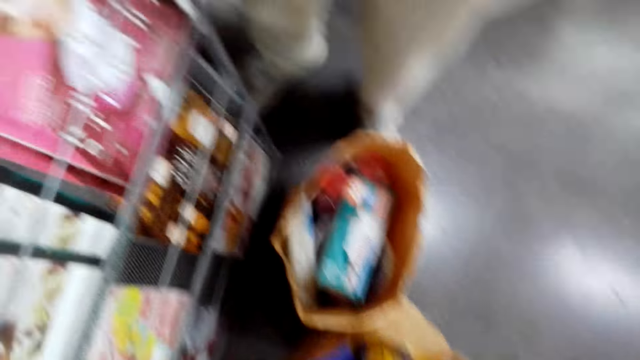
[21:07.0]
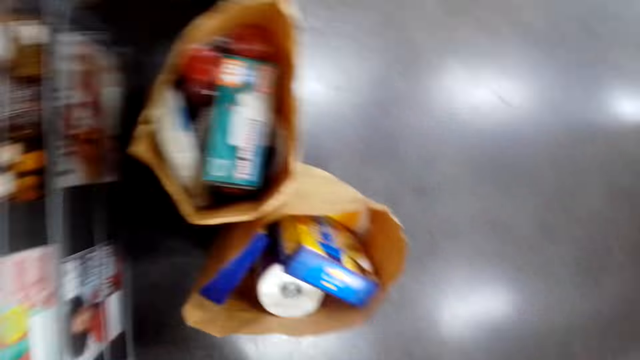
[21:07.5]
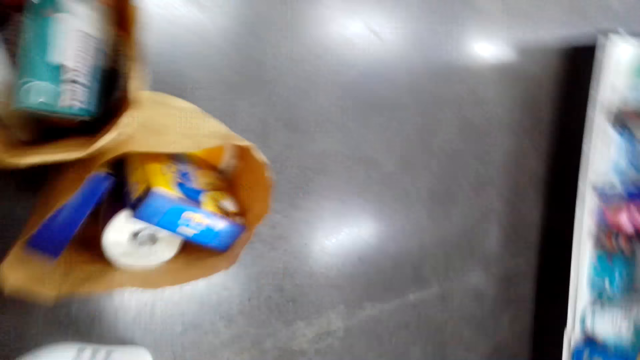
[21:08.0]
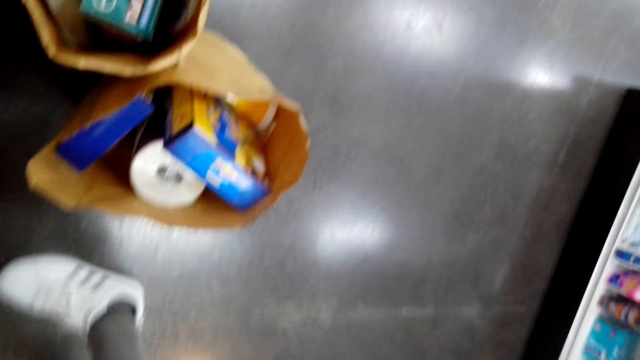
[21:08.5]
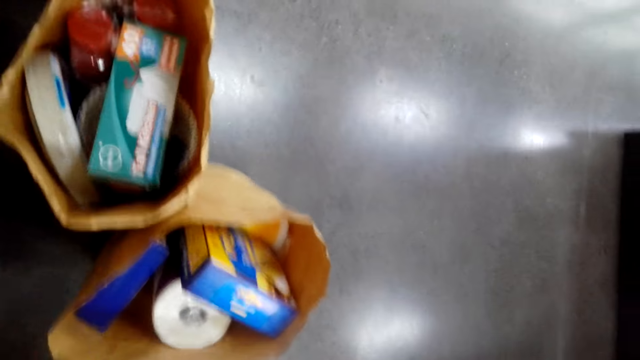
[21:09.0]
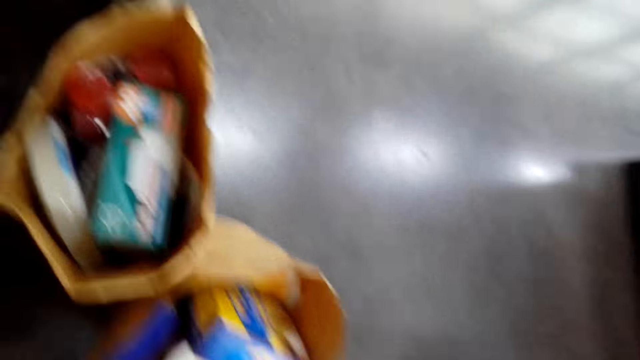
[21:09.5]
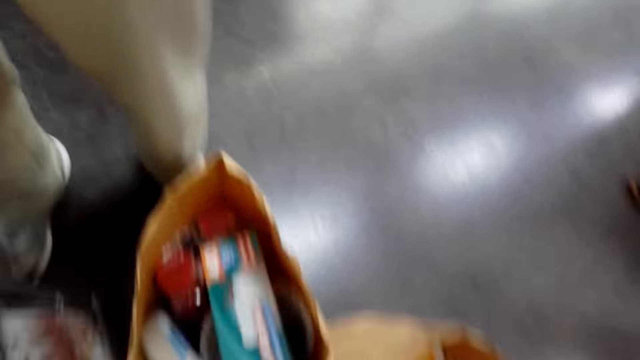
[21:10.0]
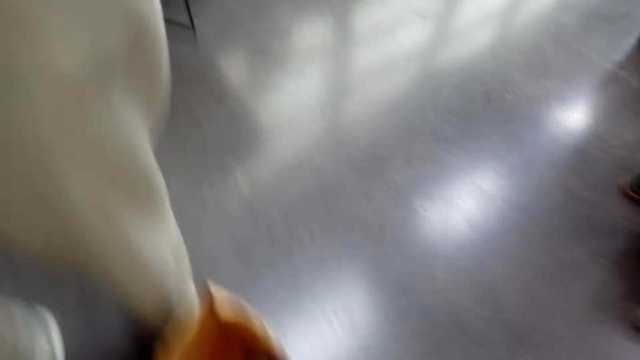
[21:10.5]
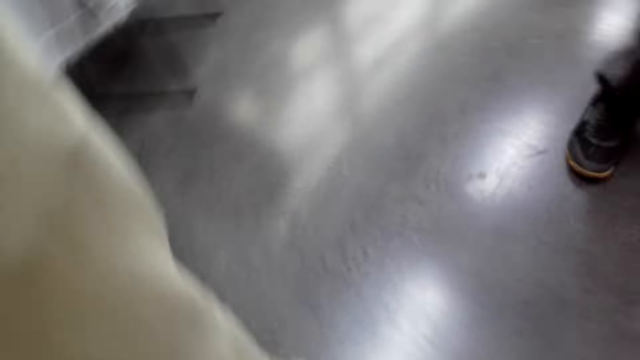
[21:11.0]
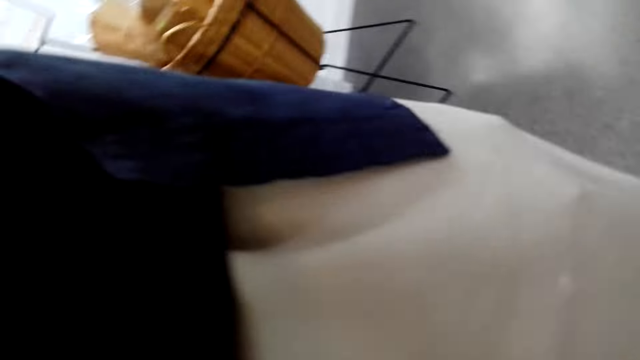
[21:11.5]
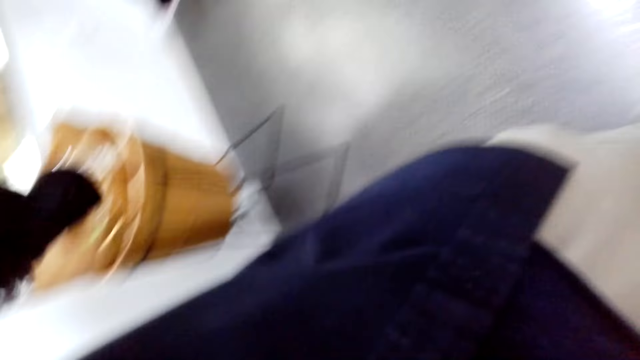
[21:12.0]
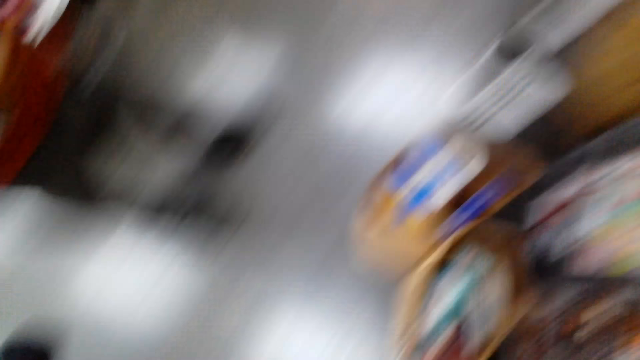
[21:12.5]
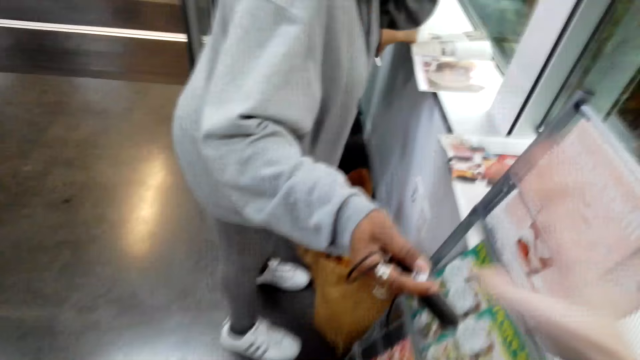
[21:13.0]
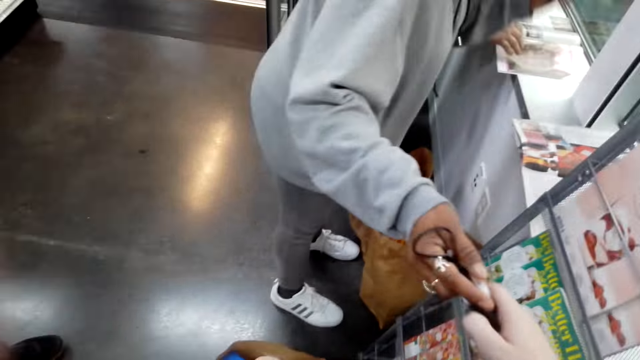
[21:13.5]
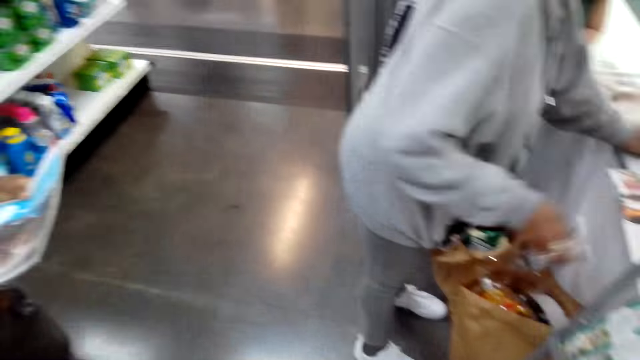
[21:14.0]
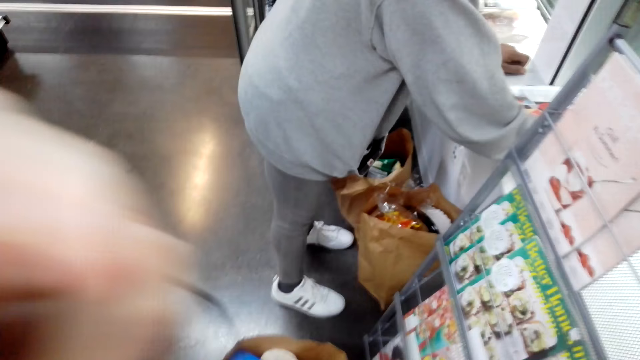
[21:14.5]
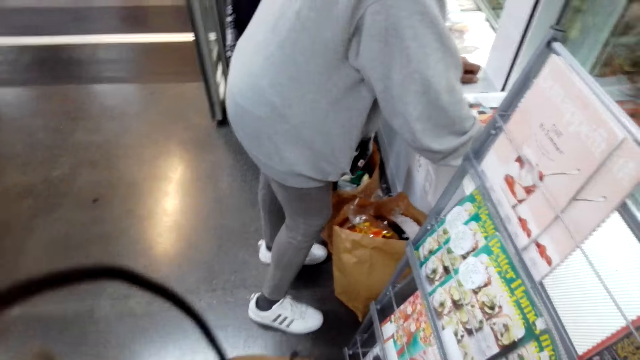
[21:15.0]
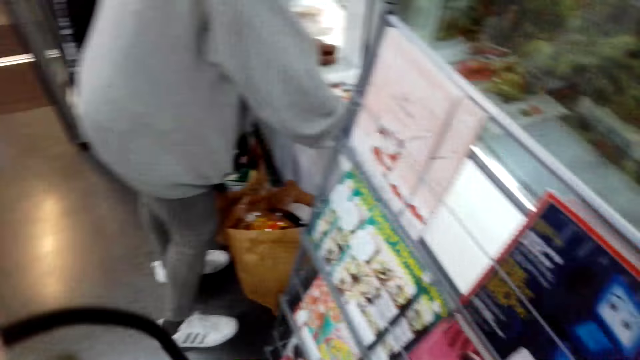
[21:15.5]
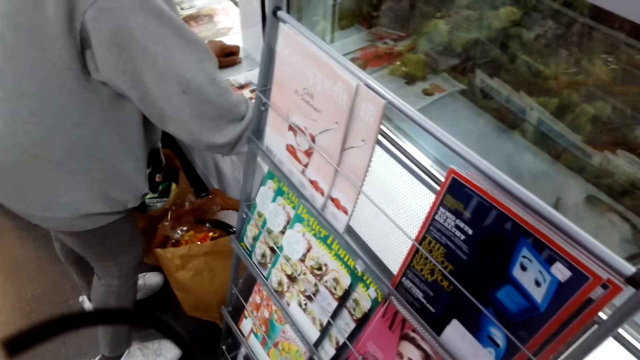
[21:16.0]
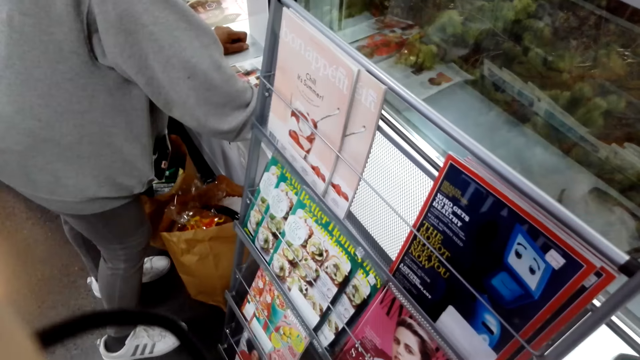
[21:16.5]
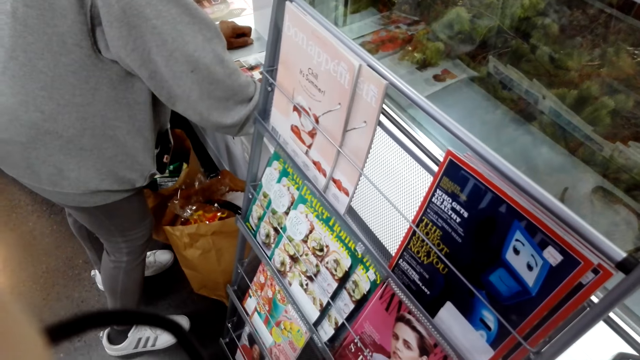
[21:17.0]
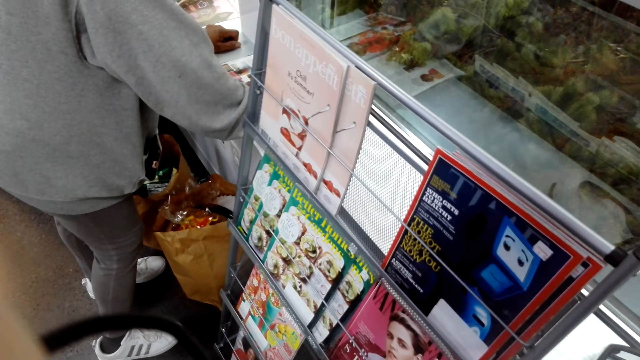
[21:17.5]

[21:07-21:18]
The camera wearer takes something from a lady. They look around.
